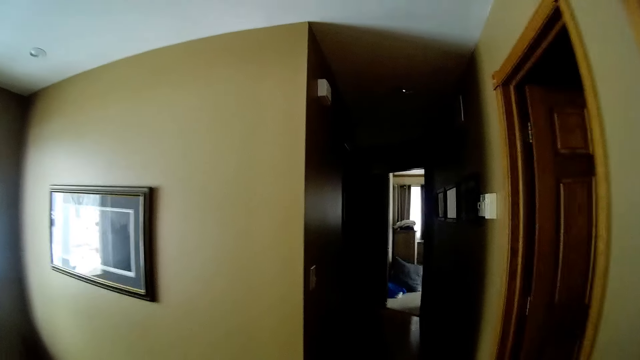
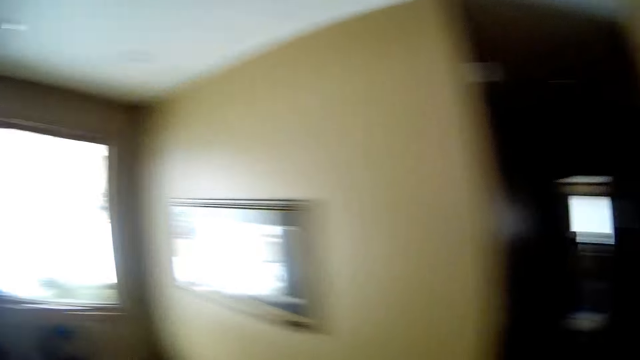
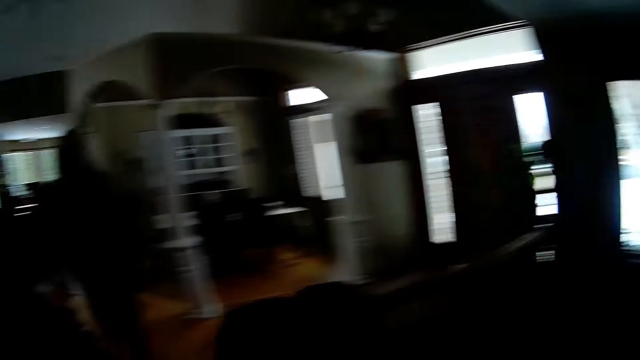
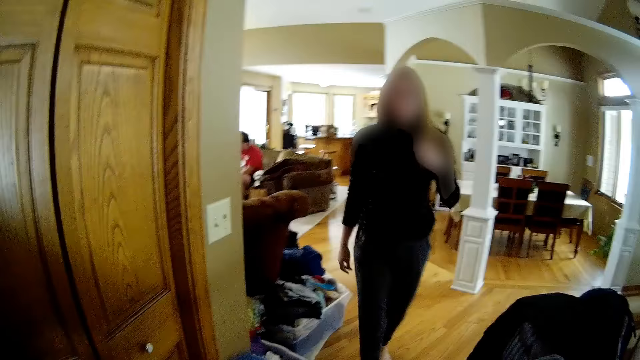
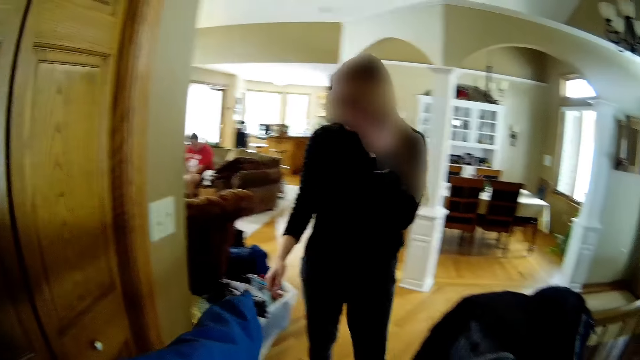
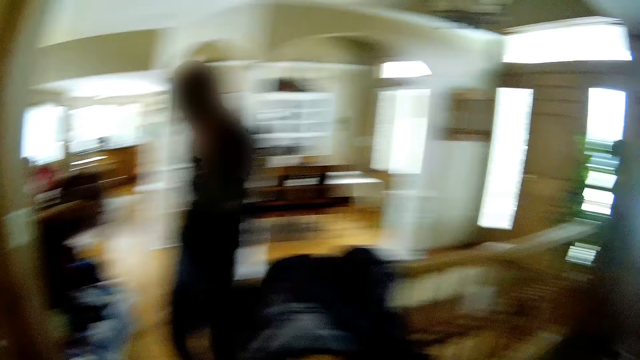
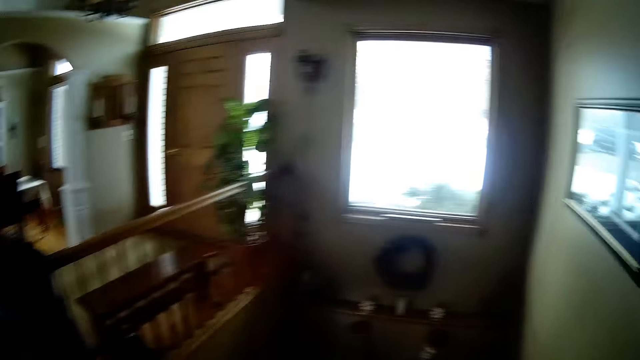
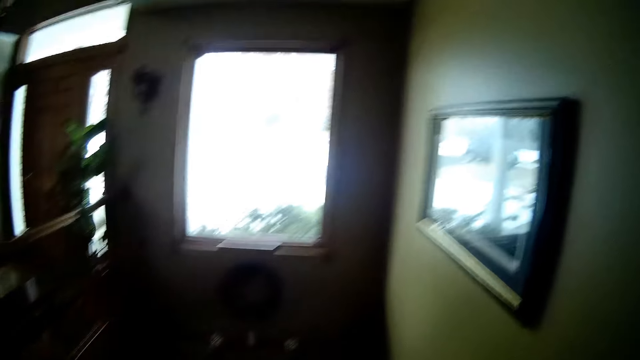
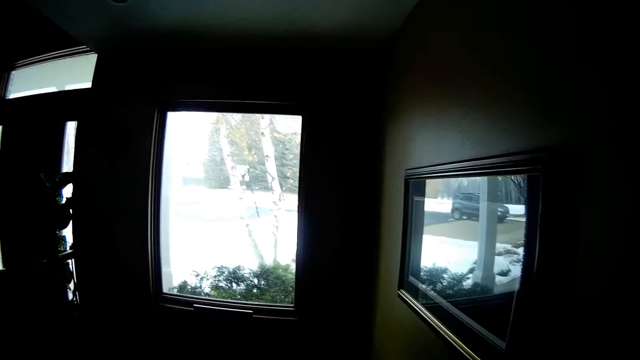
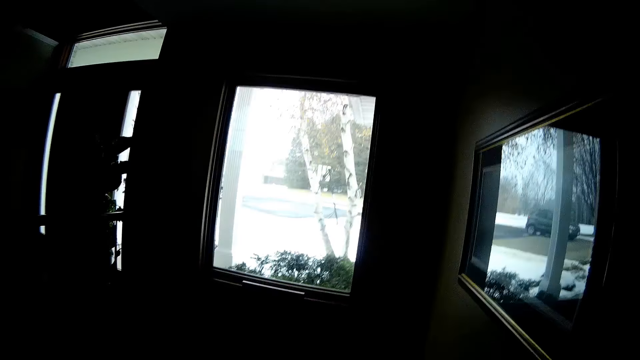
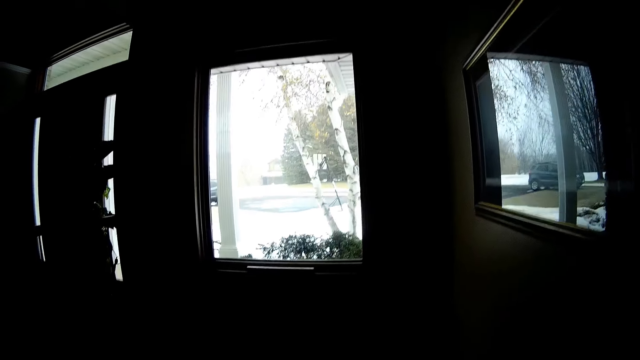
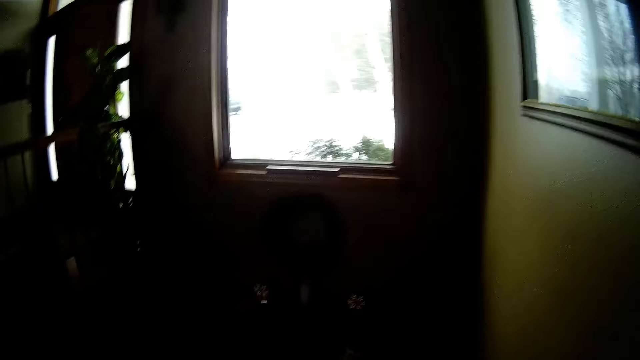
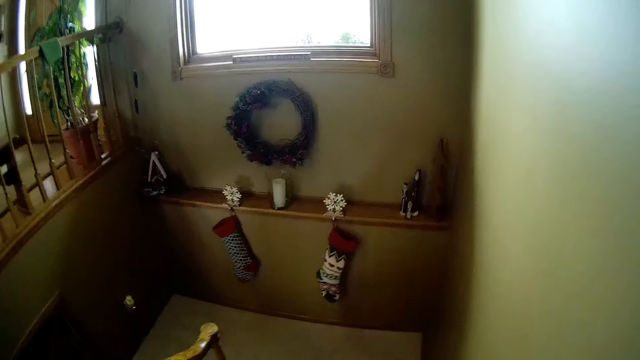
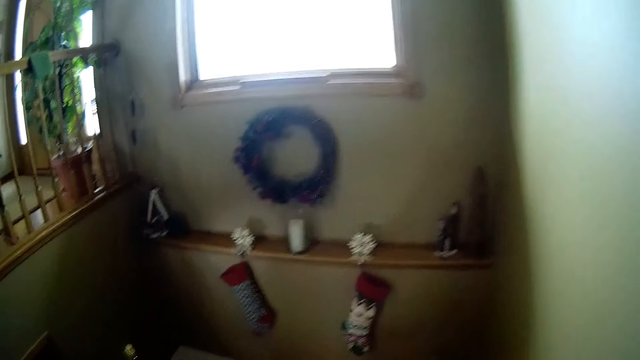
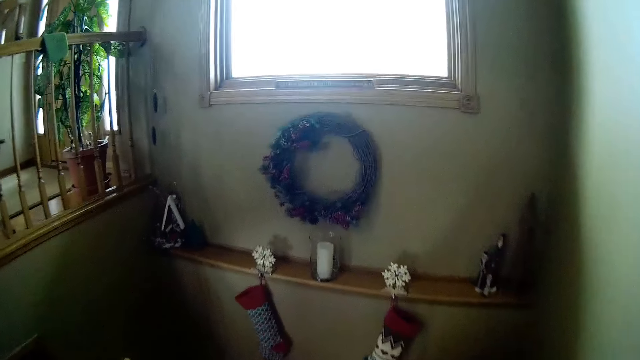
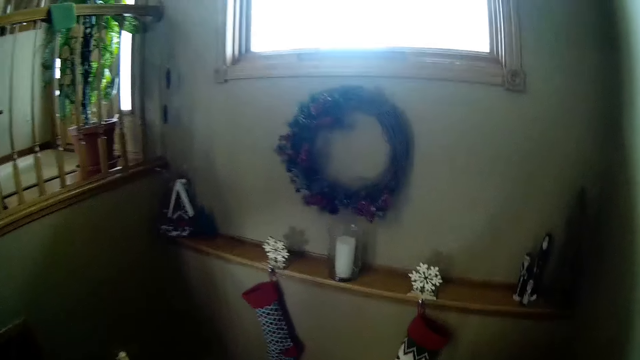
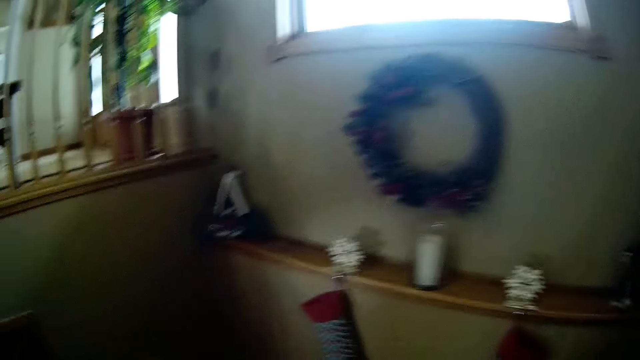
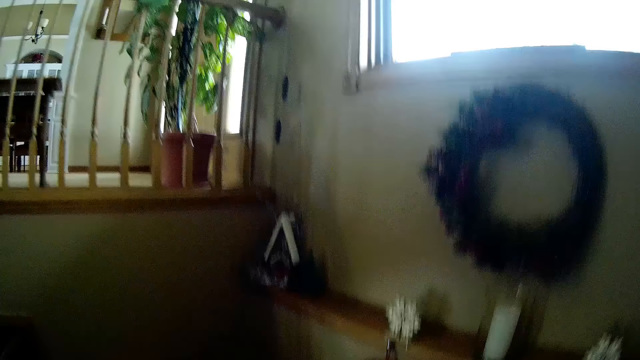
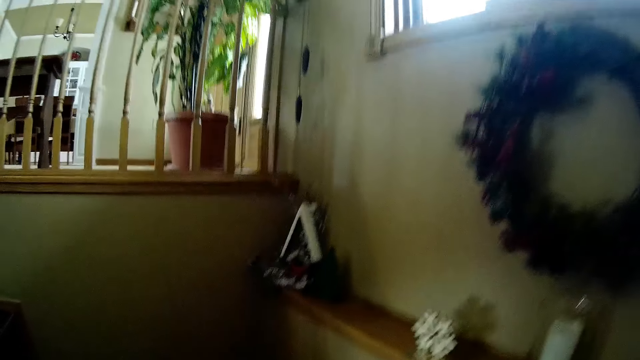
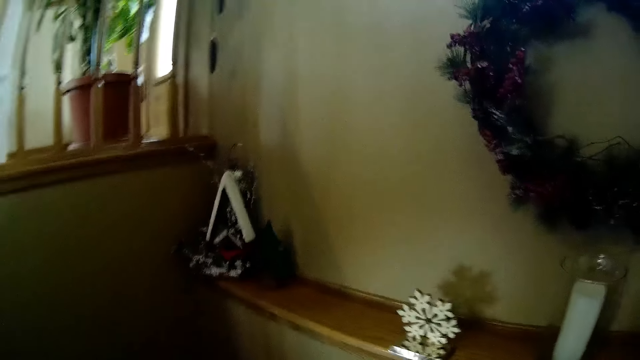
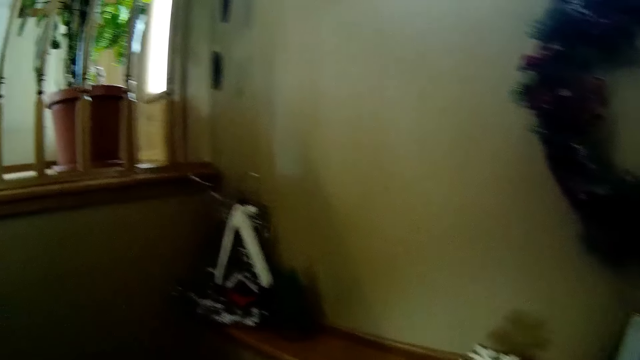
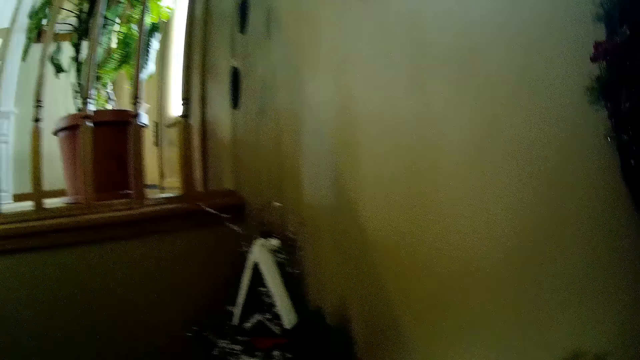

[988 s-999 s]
The camera wearer converses with the woman. The woman walks around the house. The camera wearer walks down the staircase.

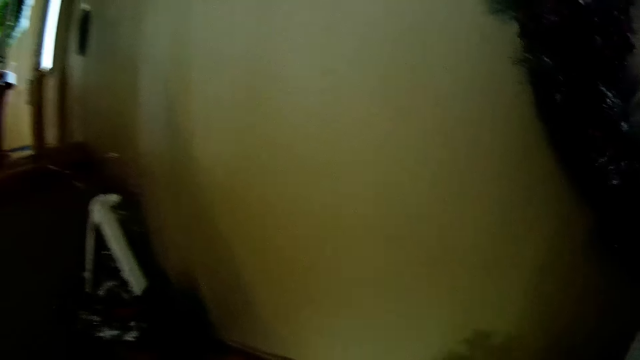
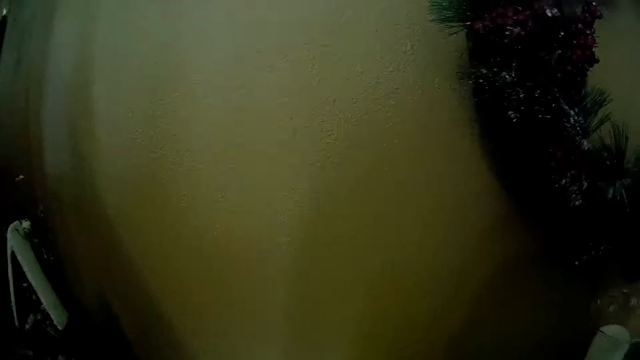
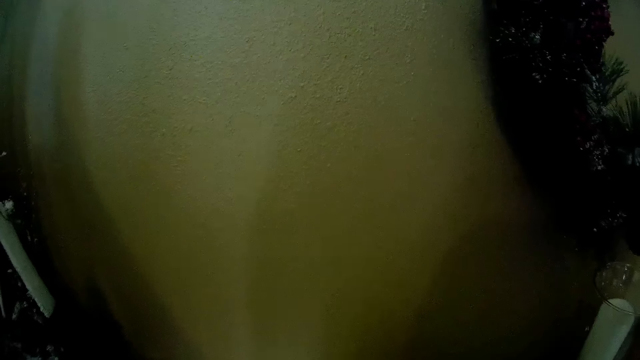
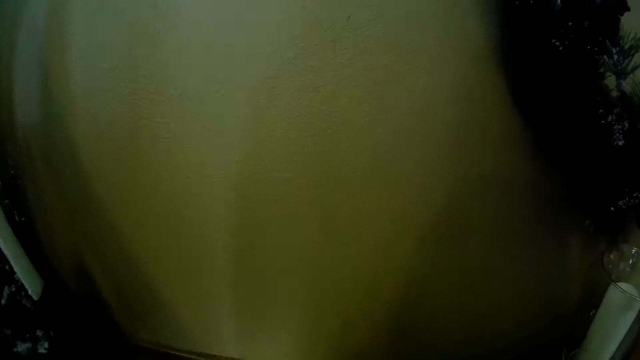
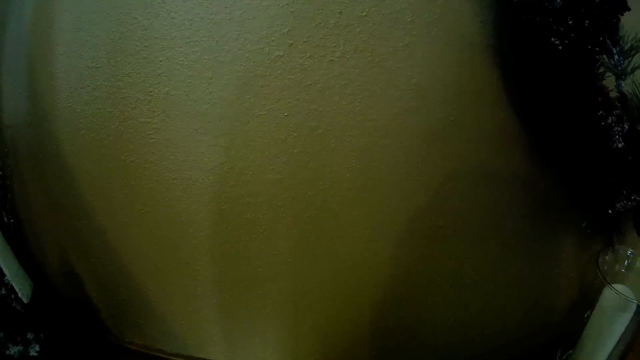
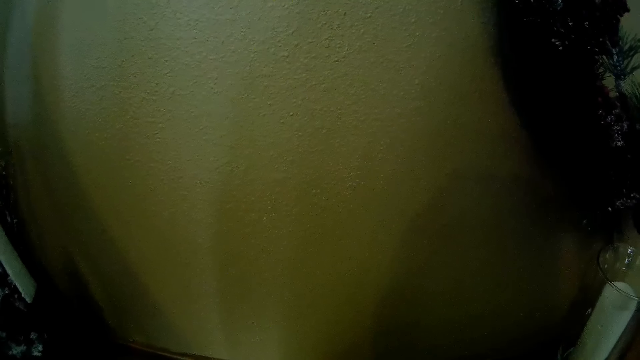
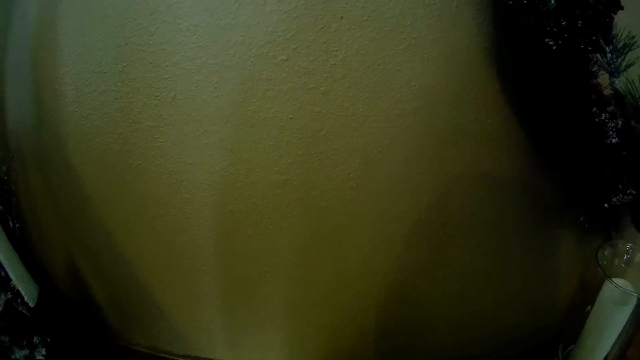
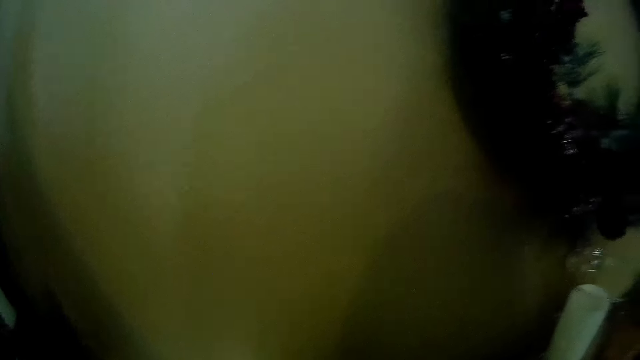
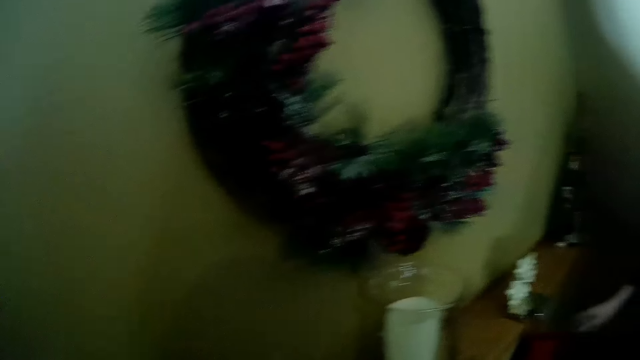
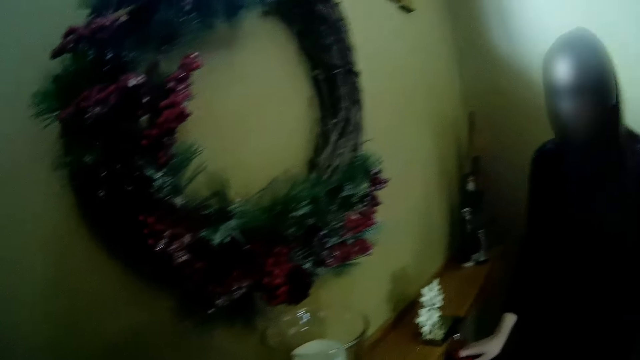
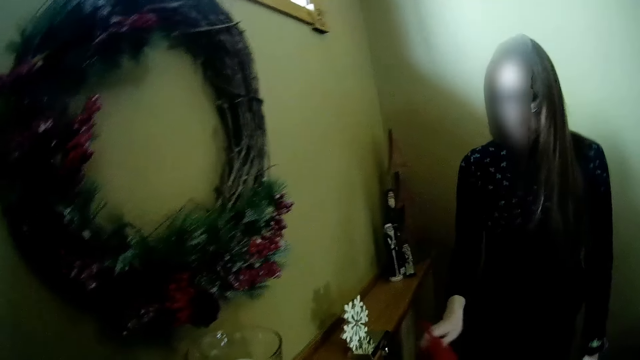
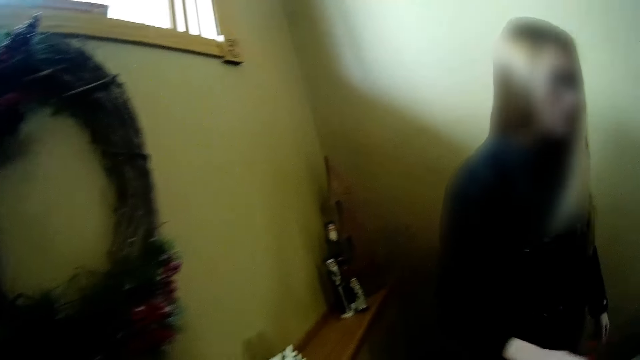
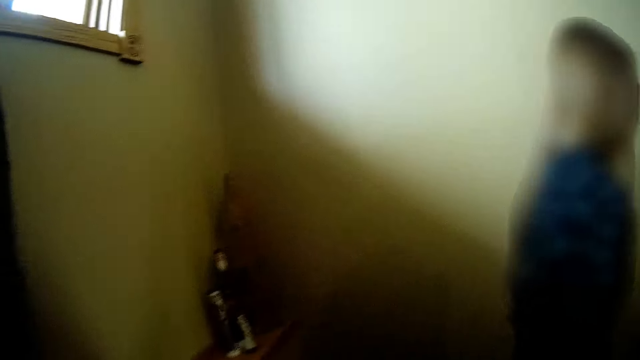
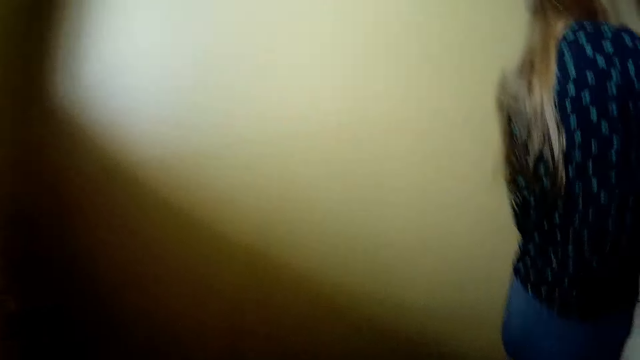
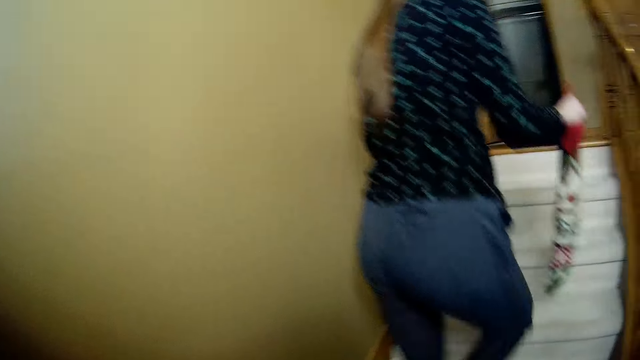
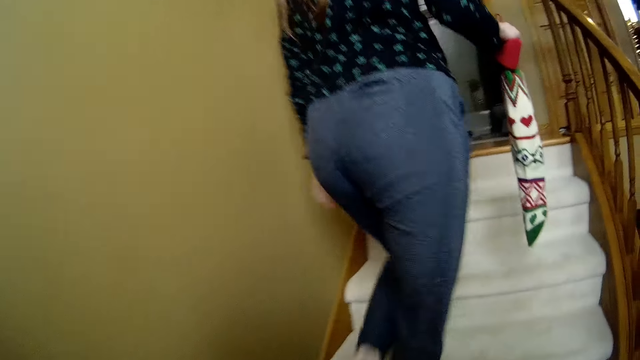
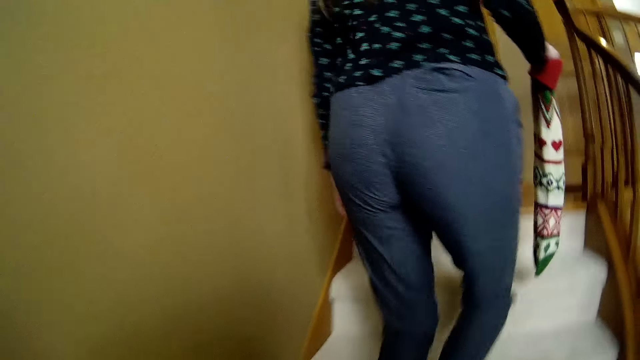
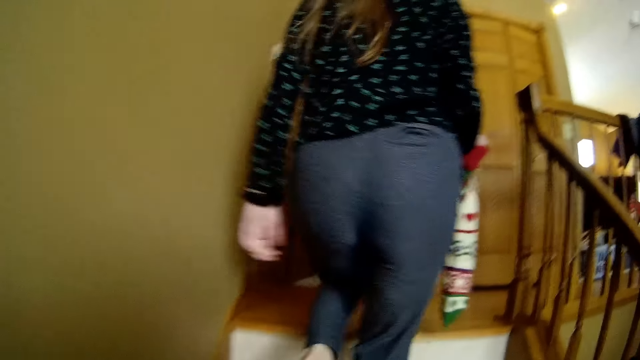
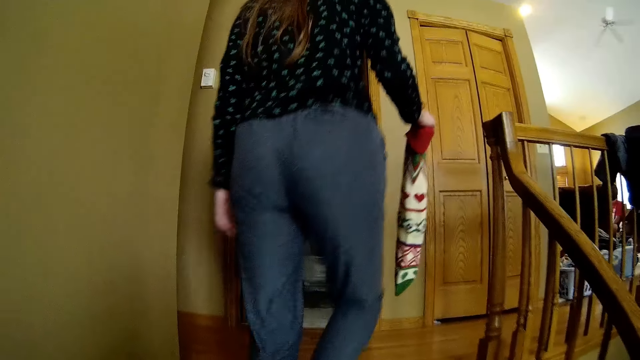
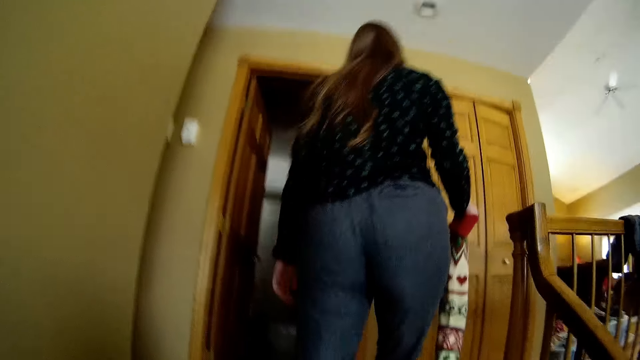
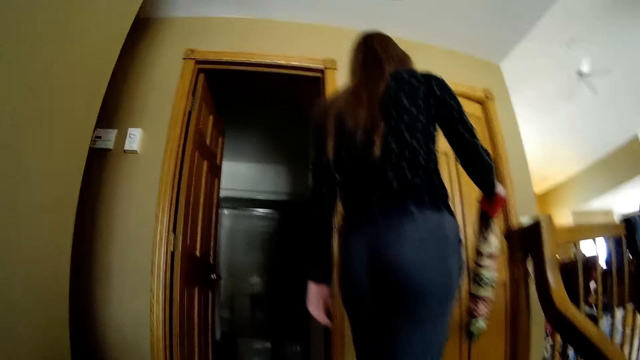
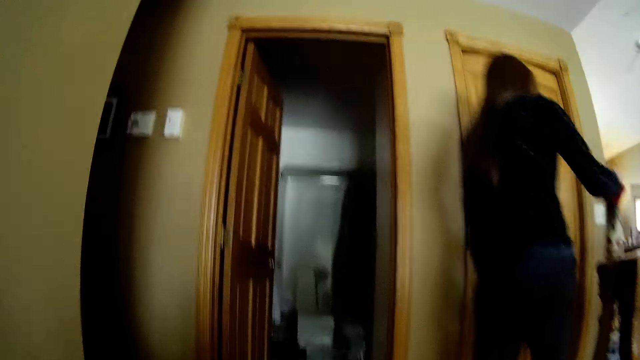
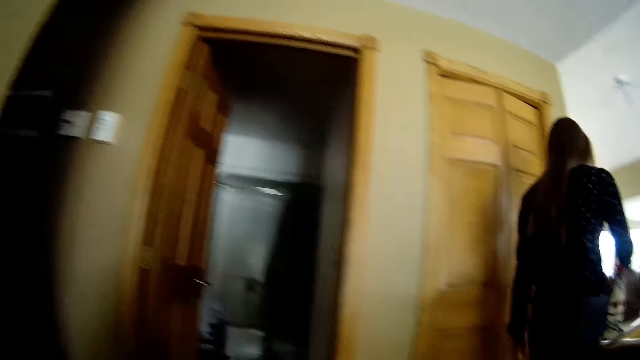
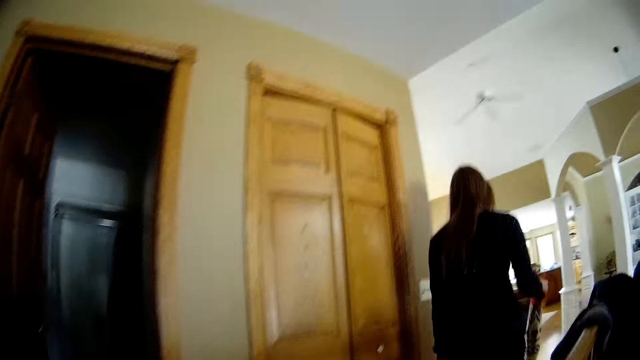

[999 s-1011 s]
The camera wearer stands on the staircase. The woman picks up a gift sock by the staircase with her right hand and walks up the staircase. The camera wearer climbs the stairs.
